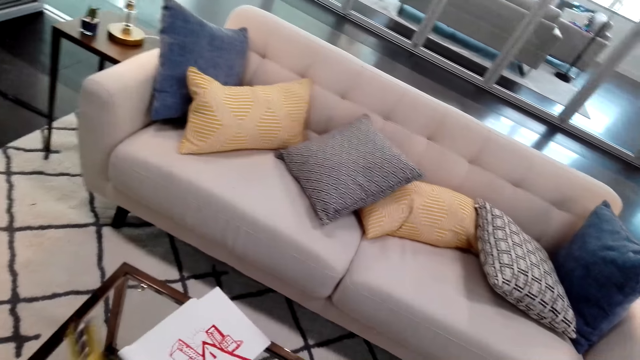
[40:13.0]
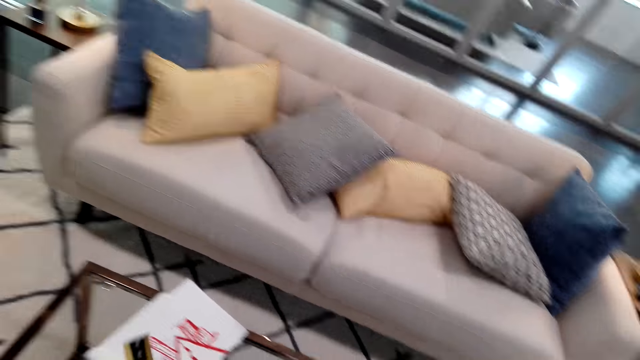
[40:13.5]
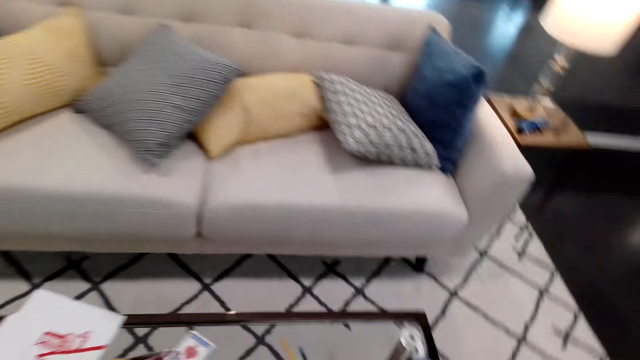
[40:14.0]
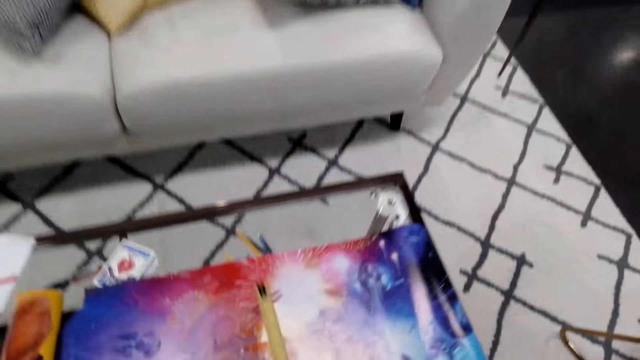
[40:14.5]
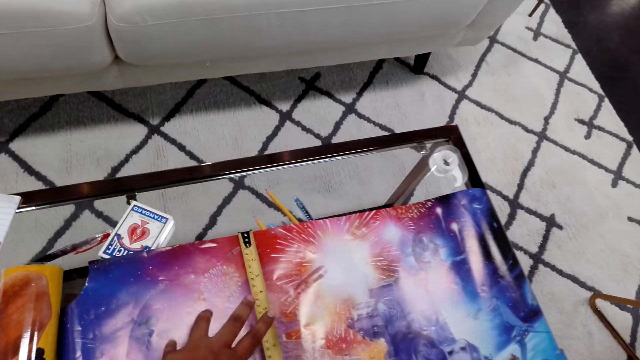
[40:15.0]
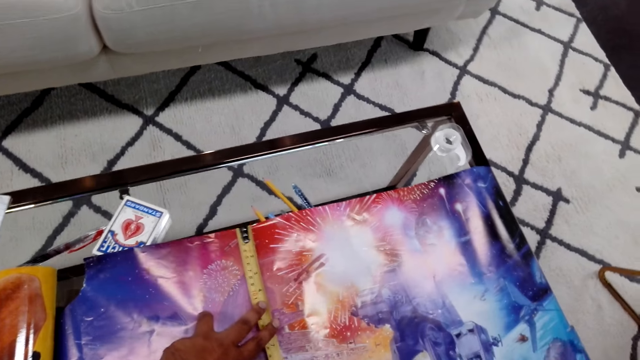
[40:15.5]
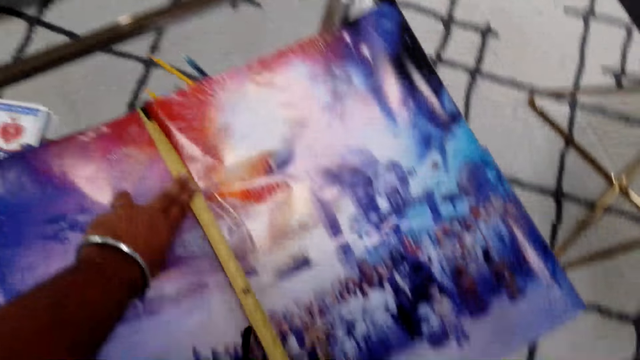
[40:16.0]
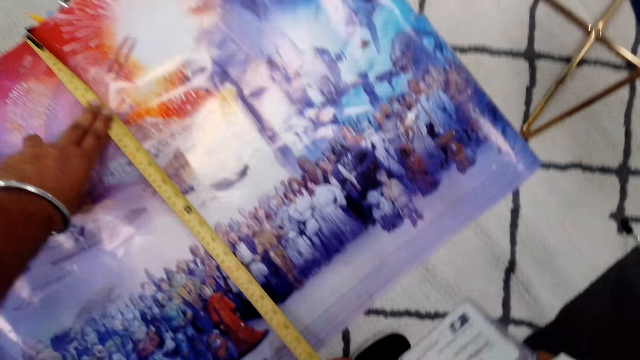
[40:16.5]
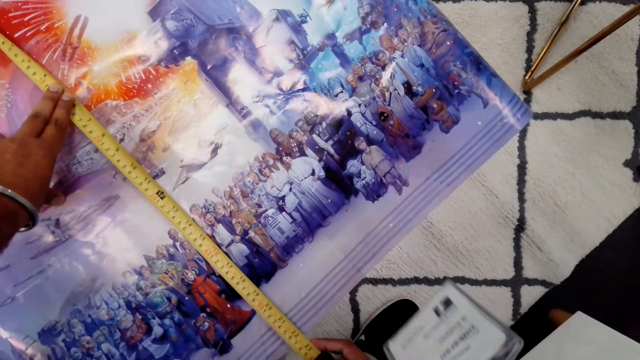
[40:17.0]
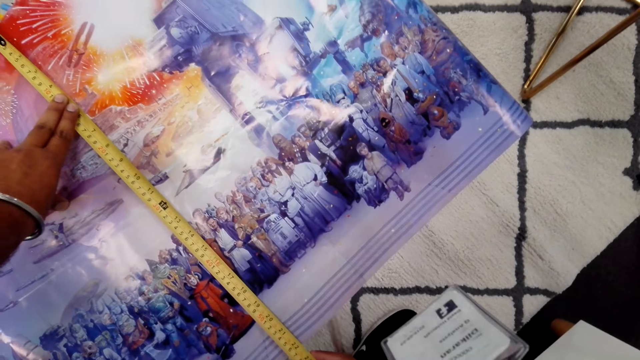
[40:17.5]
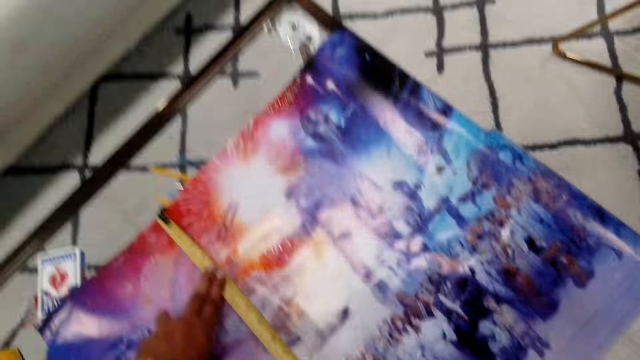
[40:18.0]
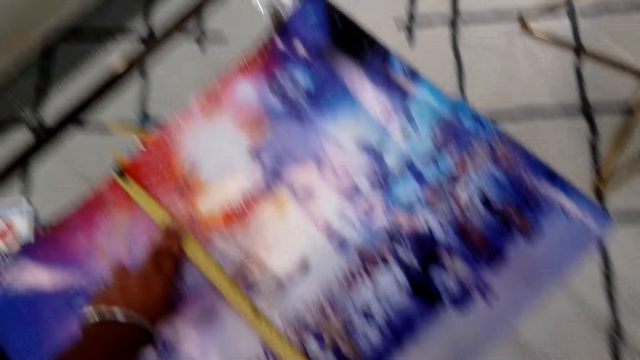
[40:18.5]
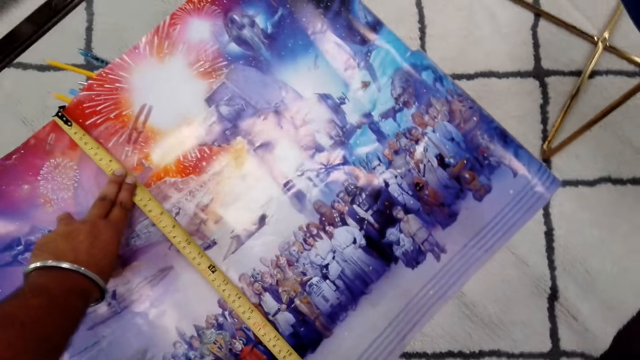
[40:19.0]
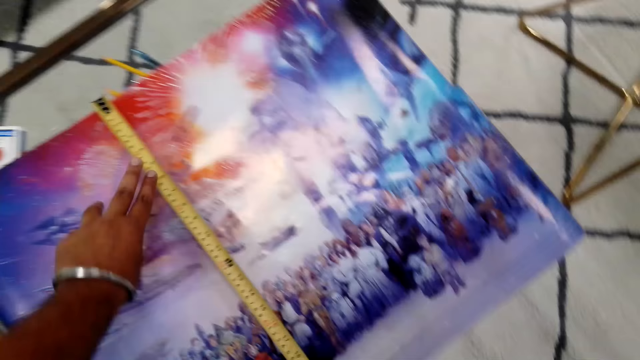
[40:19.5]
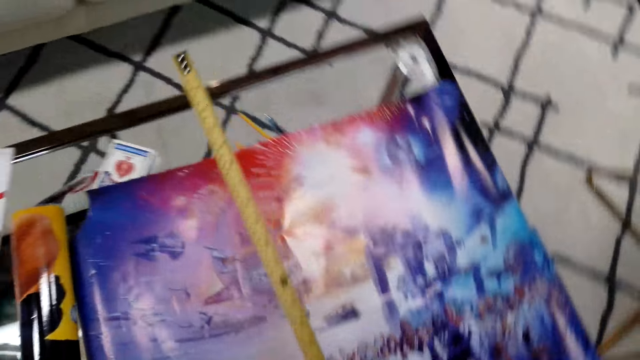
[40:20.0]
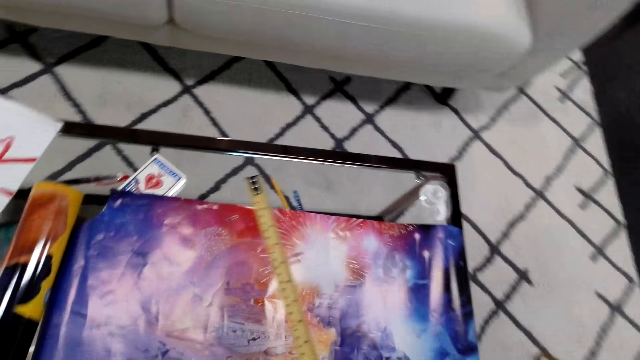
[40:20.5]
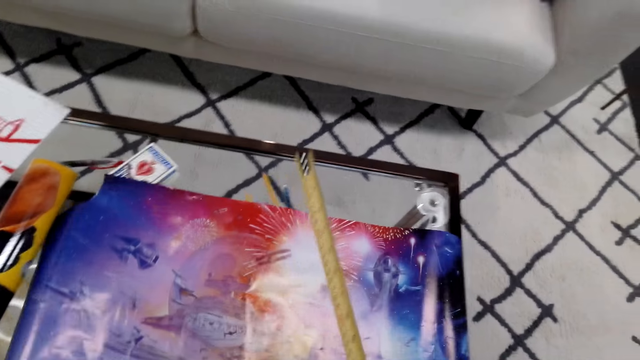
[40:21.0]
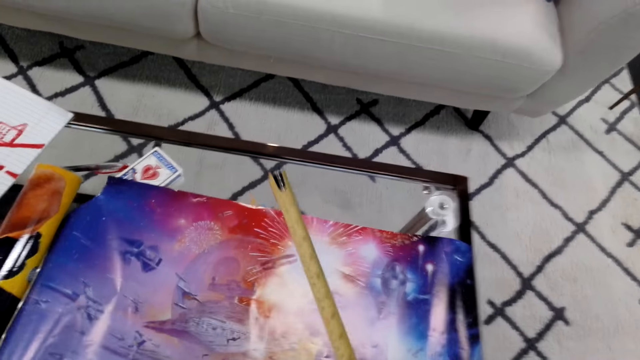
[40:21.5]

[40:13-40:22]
The camera wearer measures the poster with the metric tape measure.

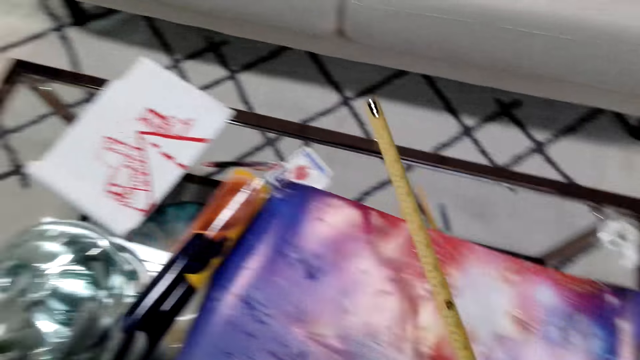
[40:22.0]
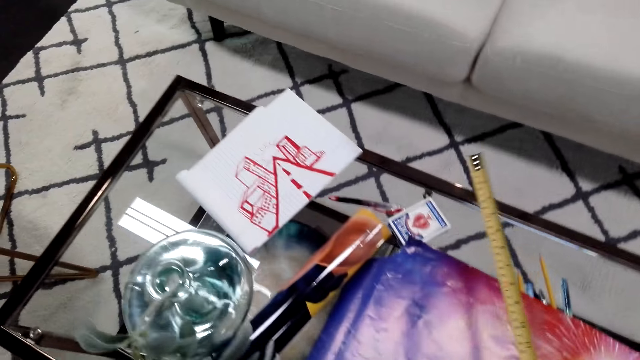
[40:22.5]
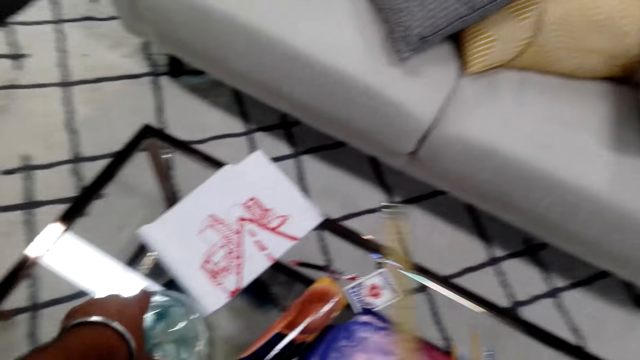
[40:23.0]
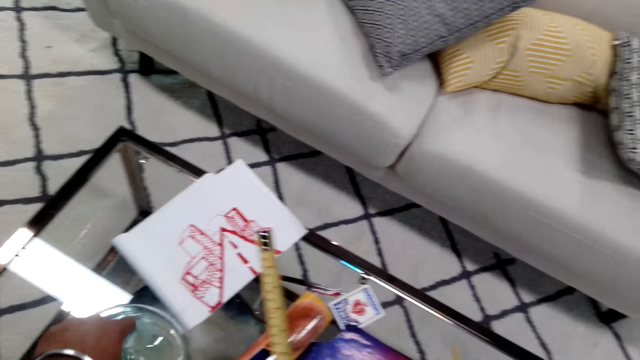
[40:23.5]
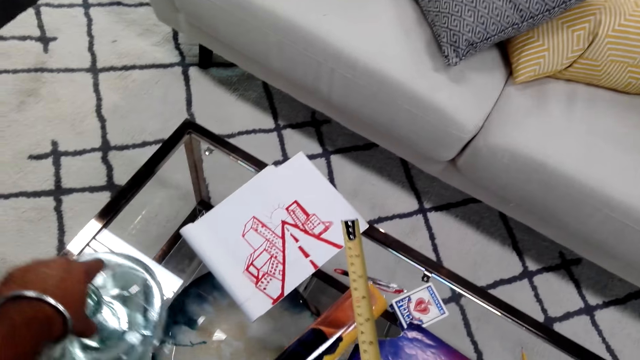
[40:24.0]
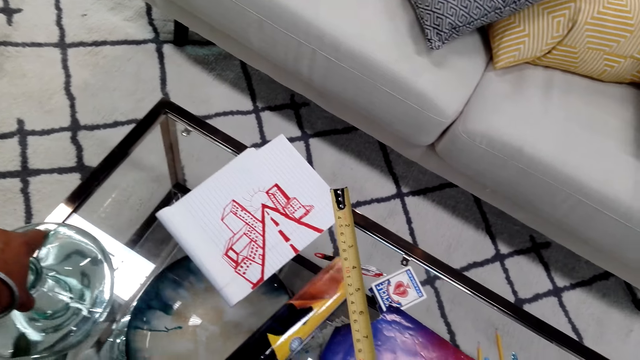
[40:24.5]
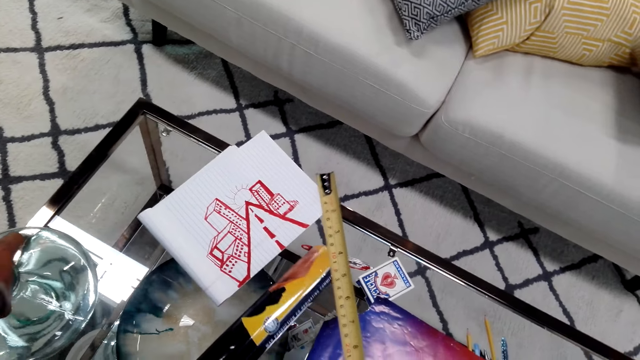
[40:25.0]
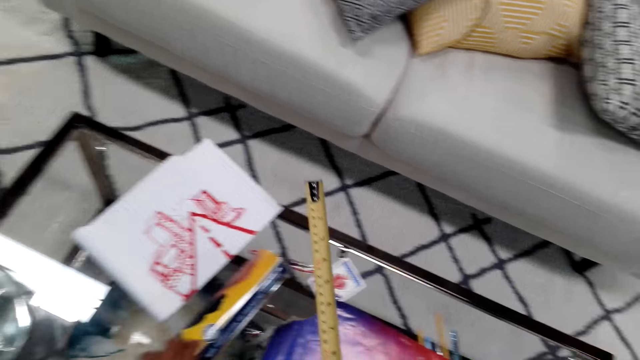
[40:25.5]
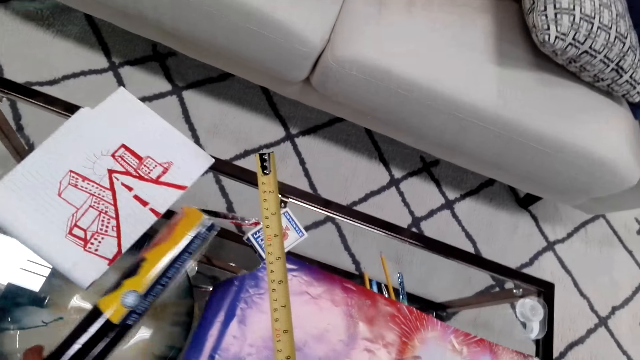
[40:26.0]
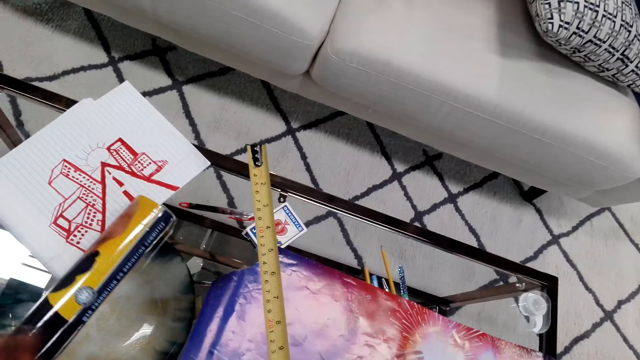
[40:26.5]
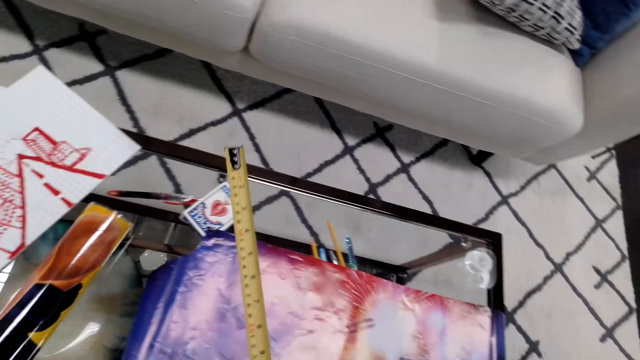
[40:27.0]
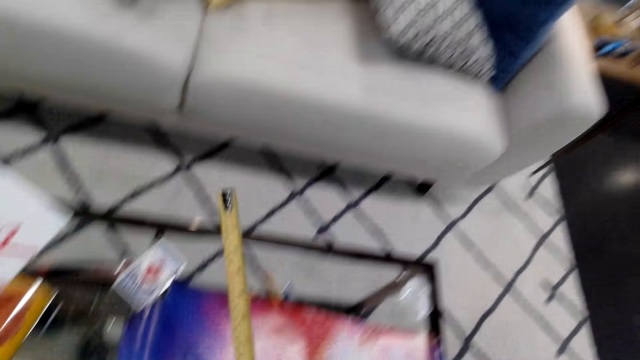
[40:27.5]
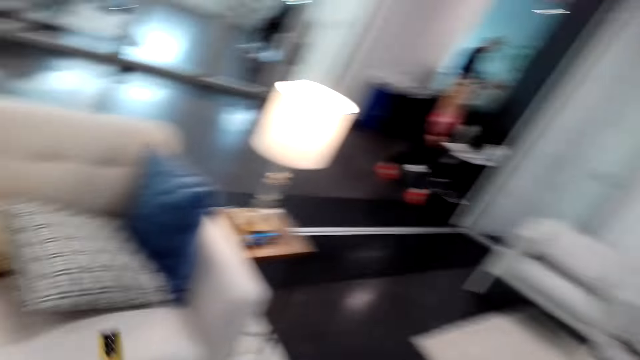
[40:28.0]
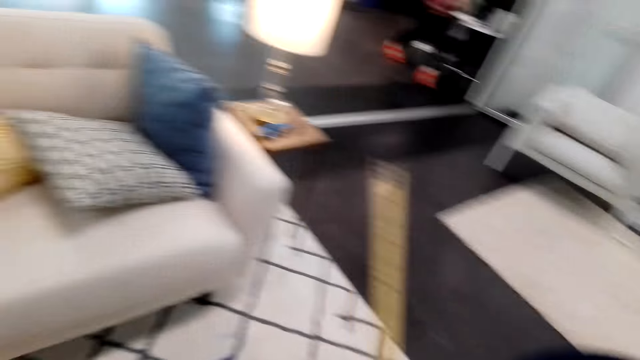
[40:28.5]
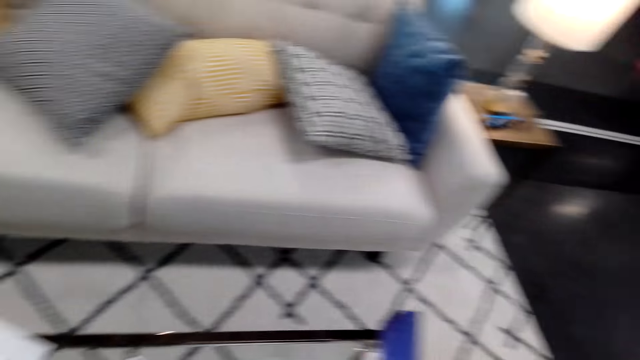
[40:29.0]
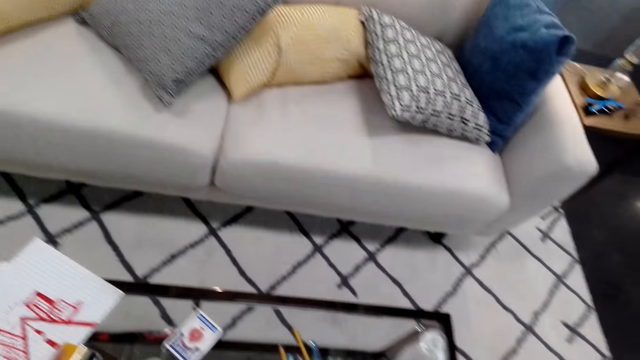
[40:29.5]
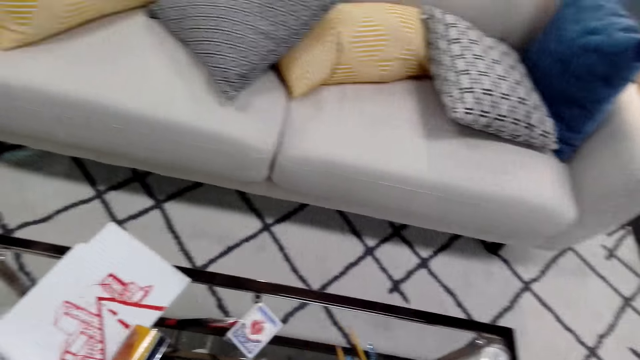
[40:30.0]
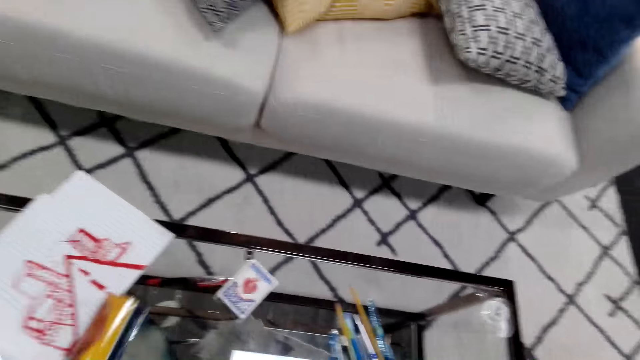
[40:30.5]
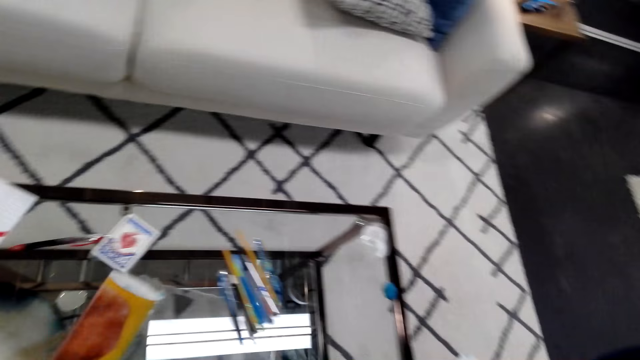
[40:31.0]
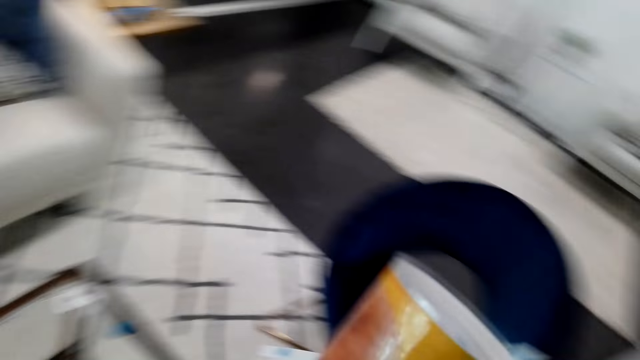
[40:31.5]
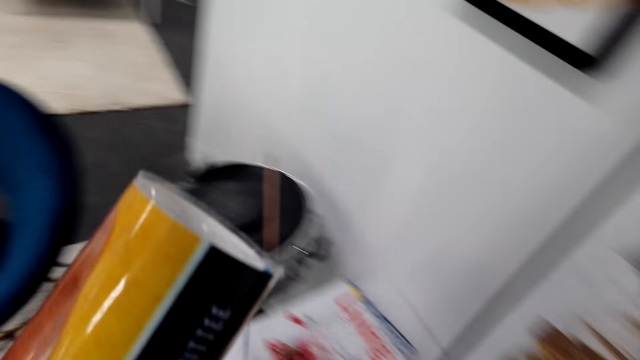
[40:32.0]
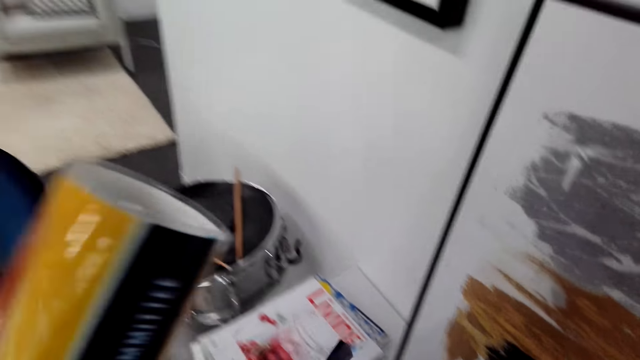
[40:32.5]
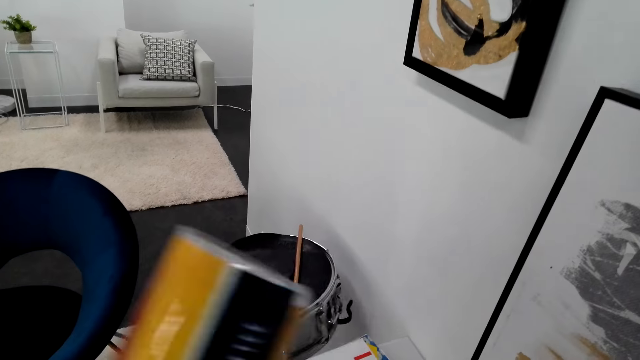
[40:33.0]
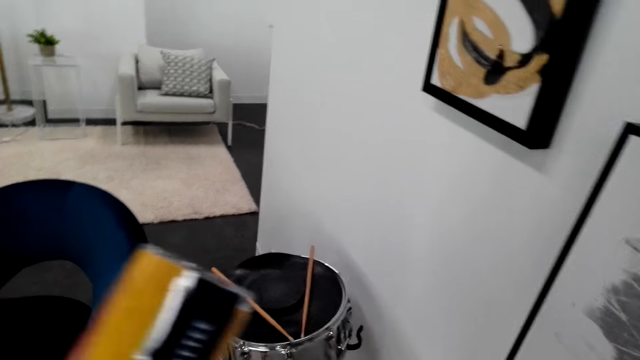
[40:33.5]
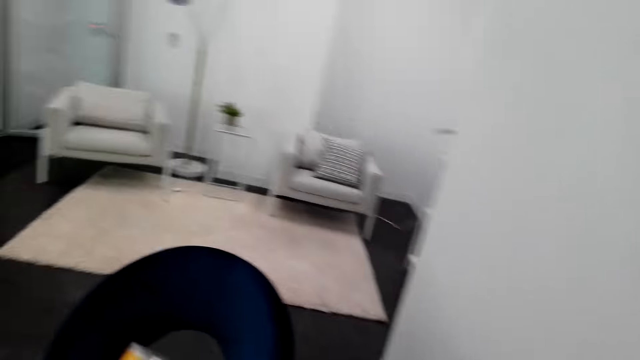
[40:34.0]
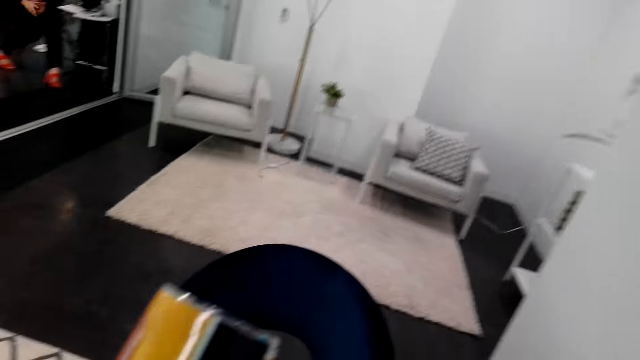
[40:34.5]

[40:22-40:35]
The camera wearer moves the glass jerrycan aside. They move a poster. They continue to walk around. They pick up the poster.
